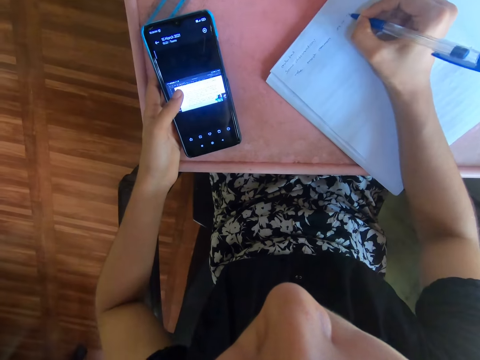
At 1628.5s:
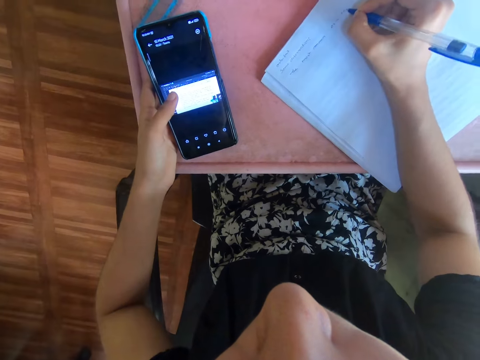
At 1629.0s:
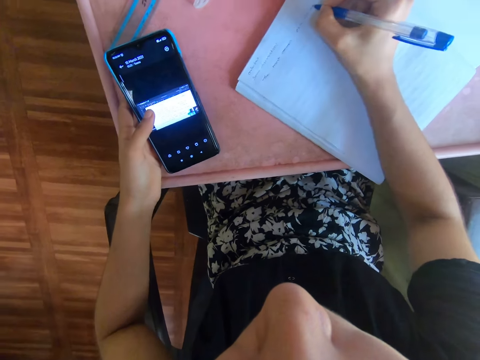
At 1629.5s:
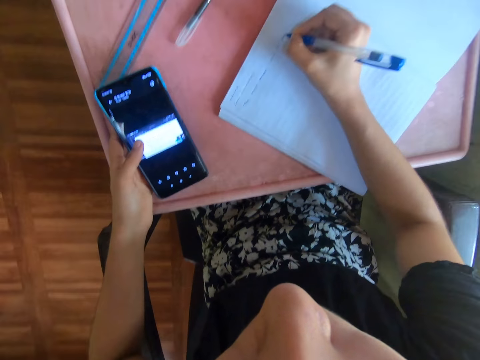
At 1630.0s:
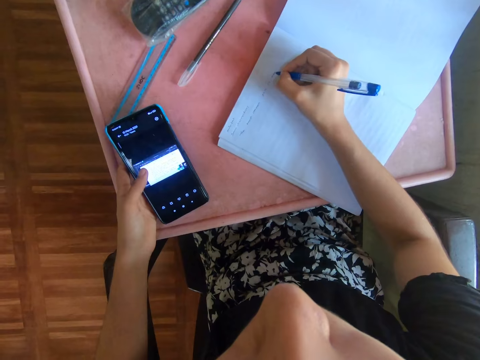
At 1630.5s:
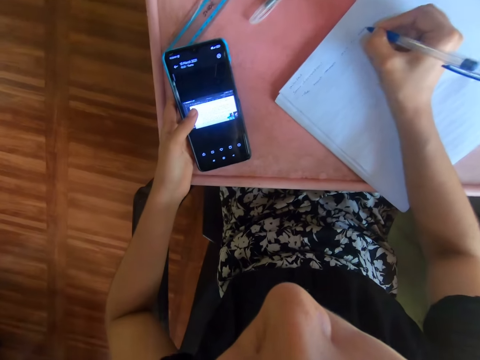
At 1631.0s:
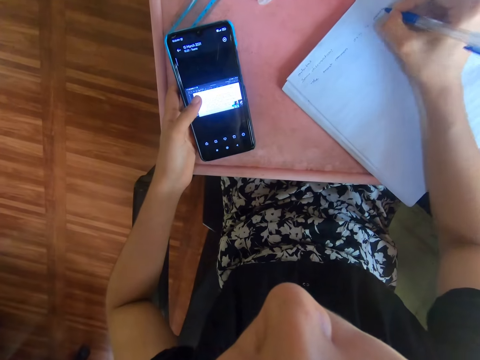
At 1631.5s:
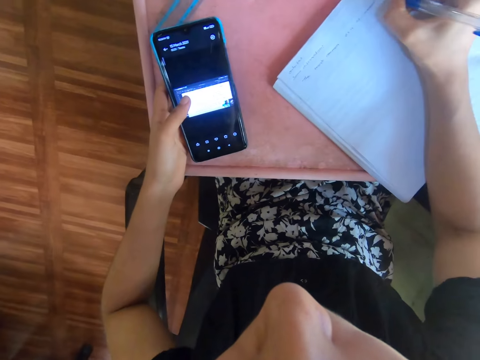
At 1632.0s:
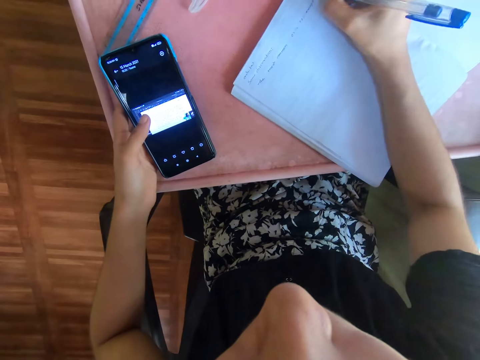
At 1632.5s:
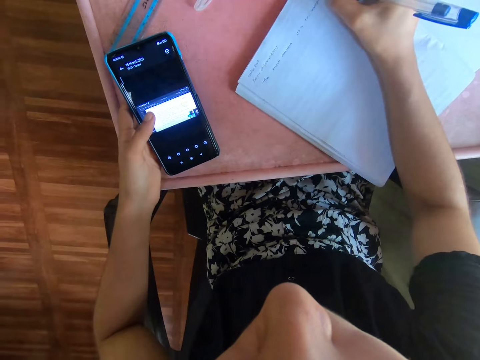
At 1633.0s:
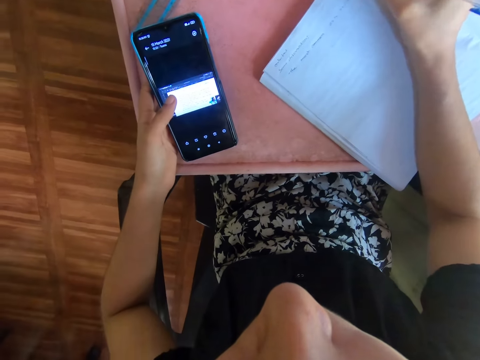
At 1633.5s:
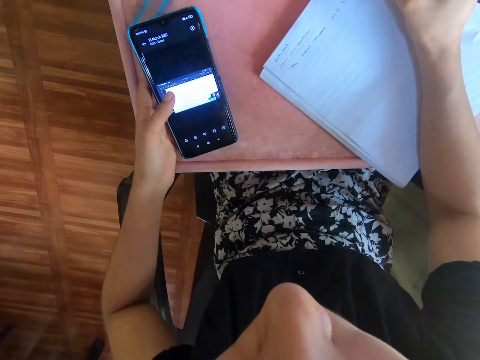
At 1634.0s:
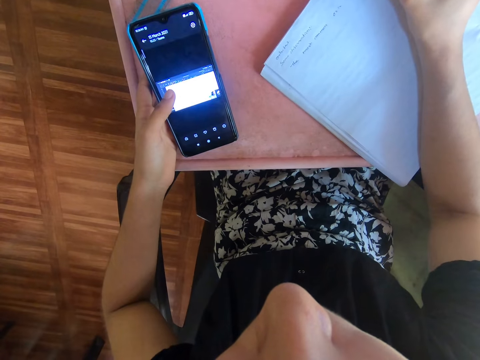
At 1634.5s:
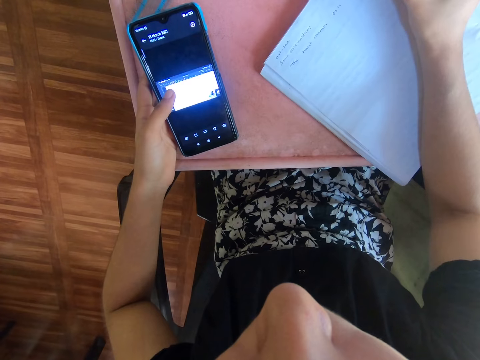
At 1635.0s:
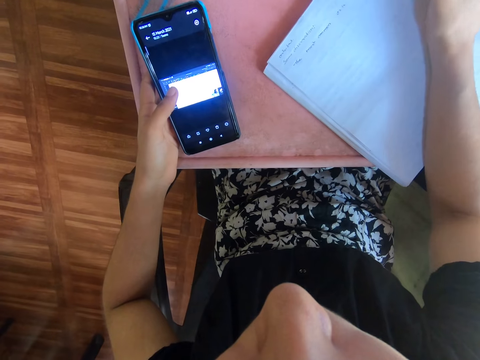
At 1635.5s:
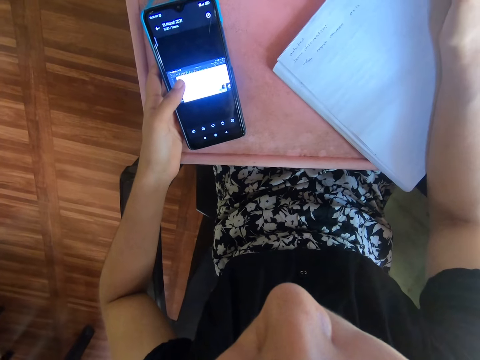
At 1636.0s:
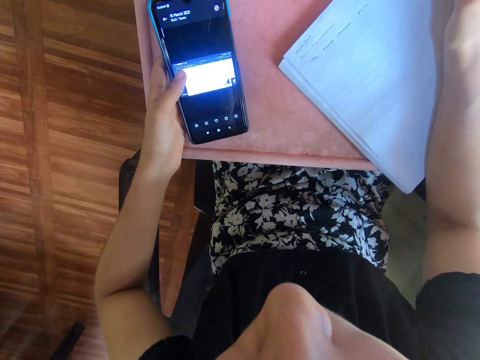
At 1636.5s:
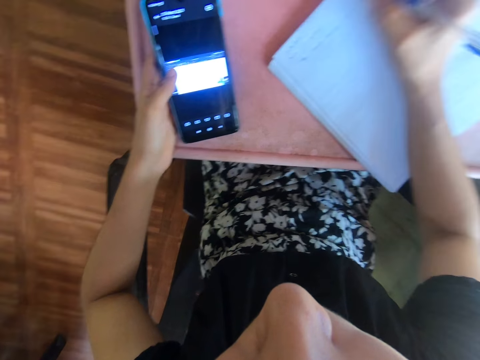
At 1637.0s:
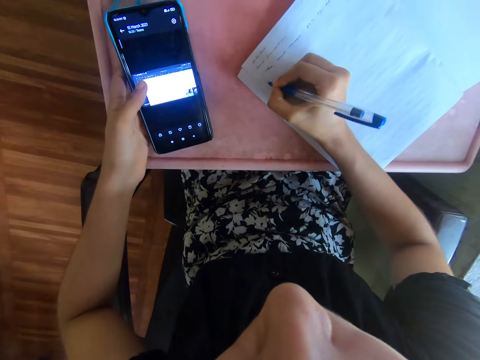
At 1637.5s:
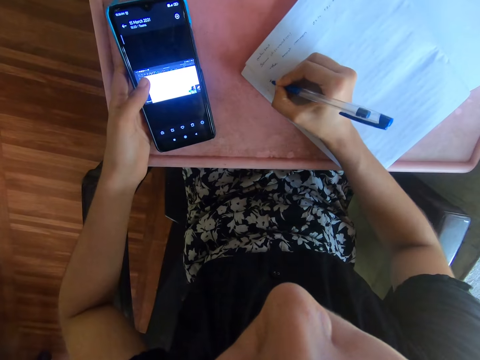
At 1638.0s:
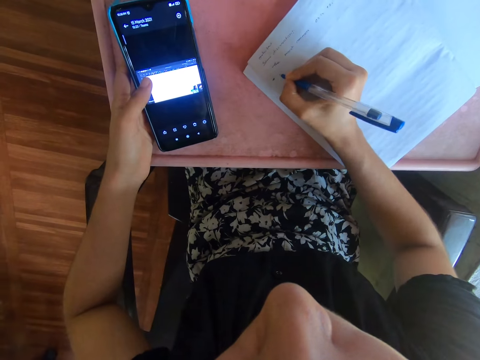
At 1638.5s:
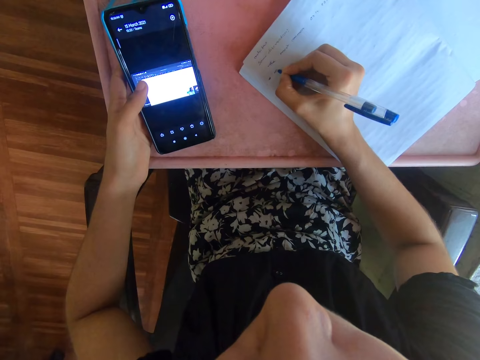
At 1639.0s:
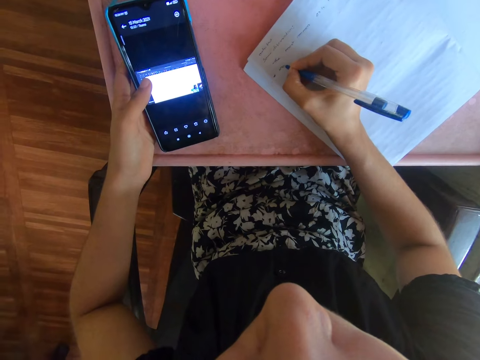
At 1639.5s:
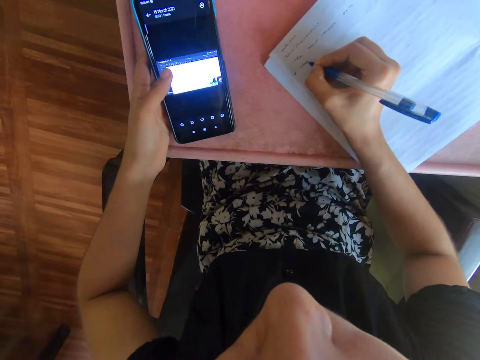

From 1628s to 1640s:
The camera wearer stares at the cellphone.

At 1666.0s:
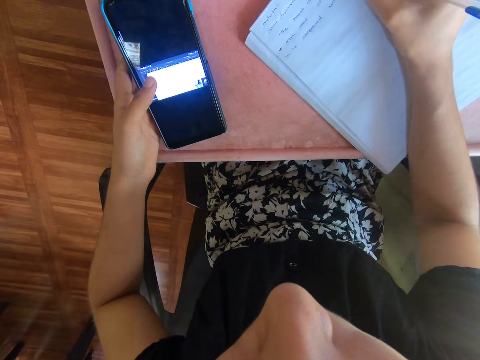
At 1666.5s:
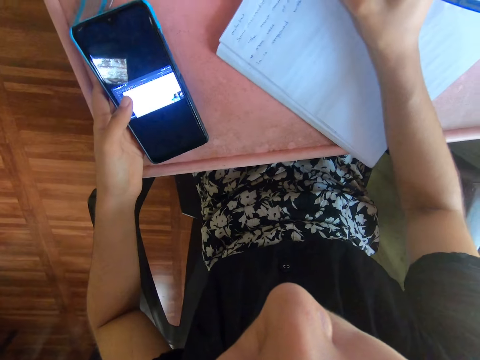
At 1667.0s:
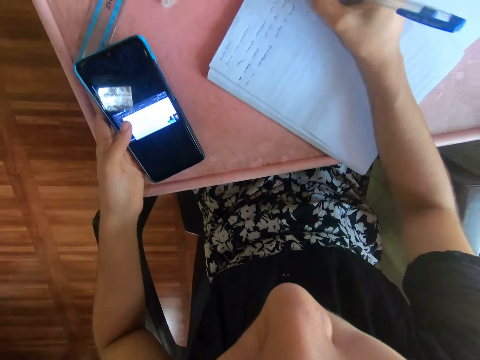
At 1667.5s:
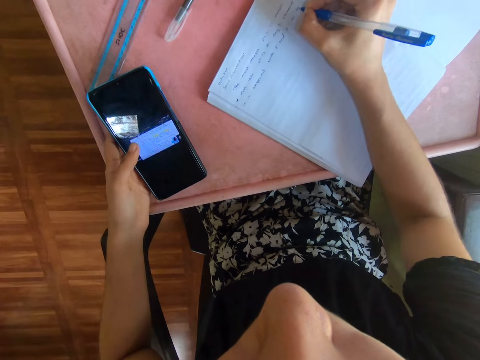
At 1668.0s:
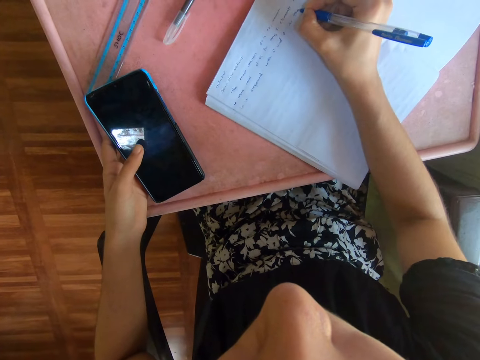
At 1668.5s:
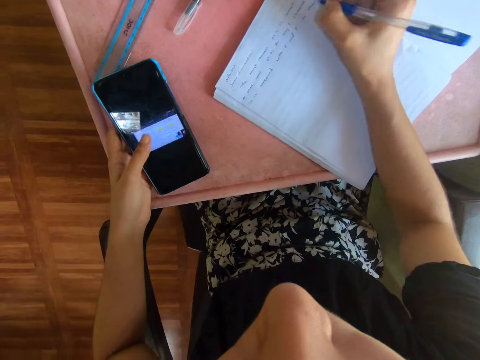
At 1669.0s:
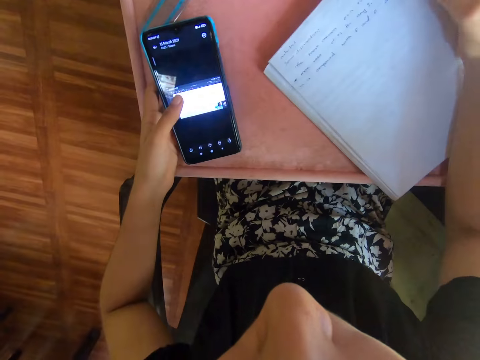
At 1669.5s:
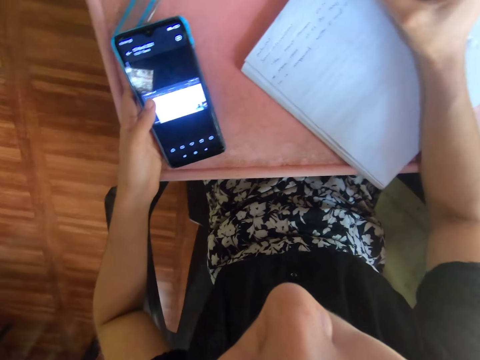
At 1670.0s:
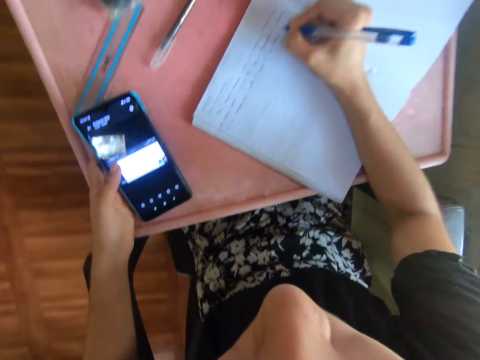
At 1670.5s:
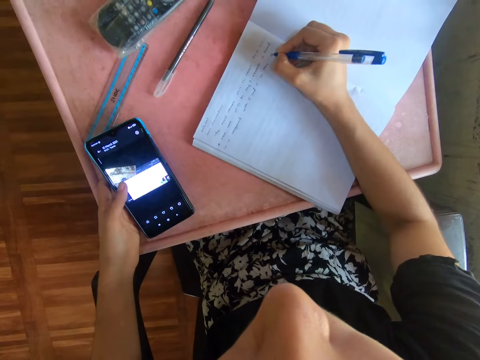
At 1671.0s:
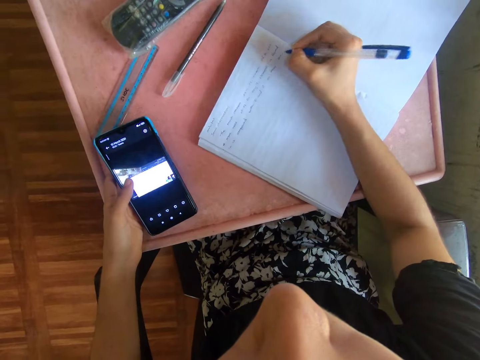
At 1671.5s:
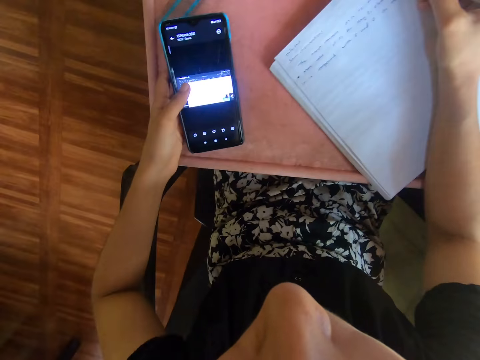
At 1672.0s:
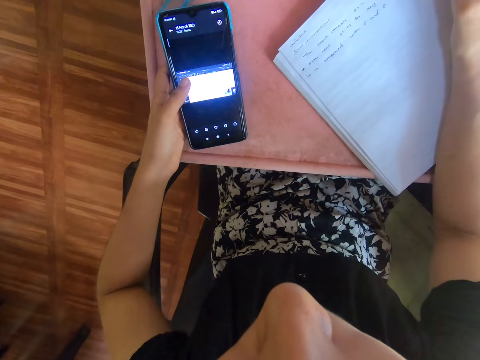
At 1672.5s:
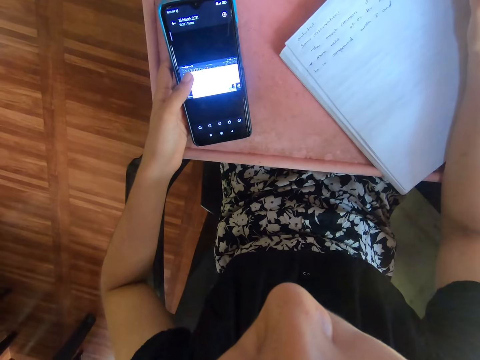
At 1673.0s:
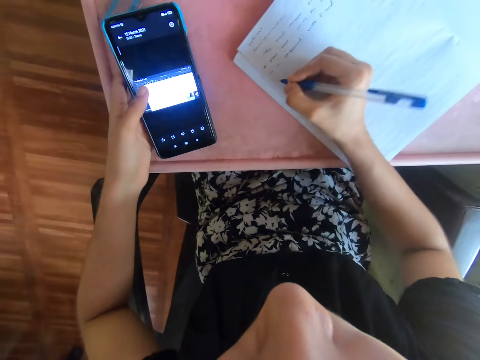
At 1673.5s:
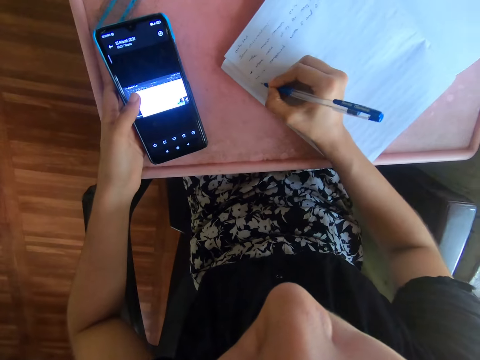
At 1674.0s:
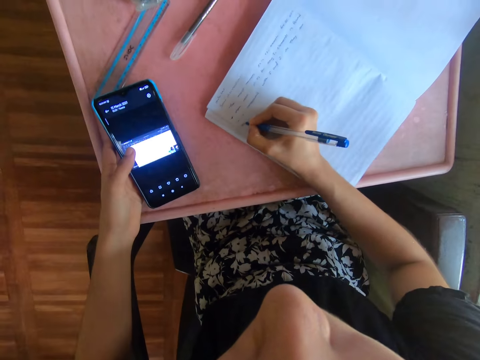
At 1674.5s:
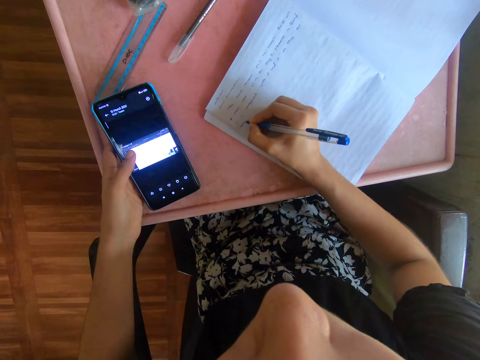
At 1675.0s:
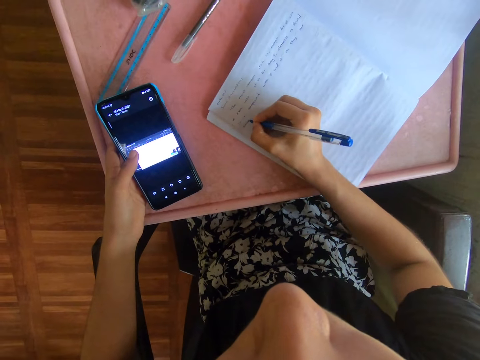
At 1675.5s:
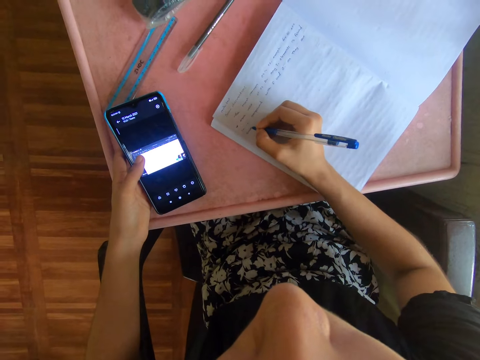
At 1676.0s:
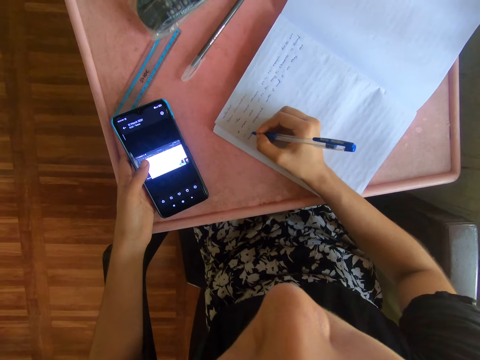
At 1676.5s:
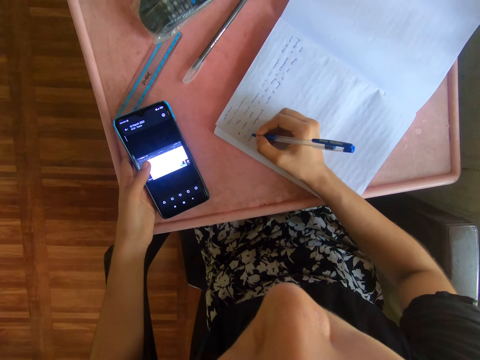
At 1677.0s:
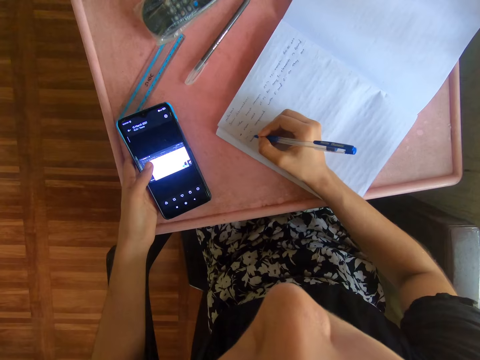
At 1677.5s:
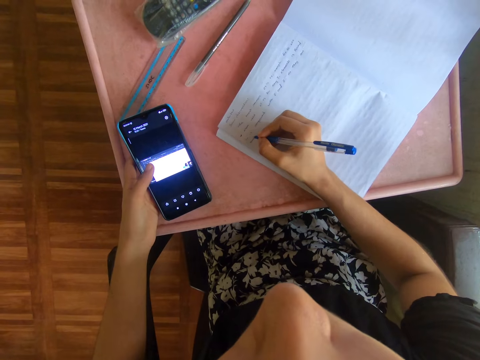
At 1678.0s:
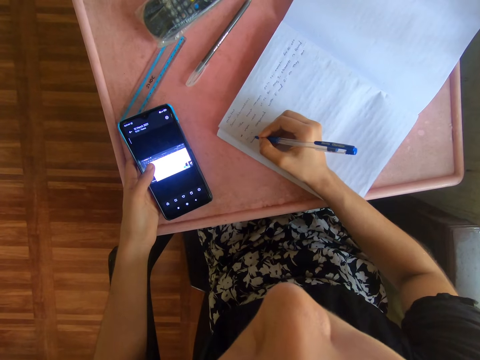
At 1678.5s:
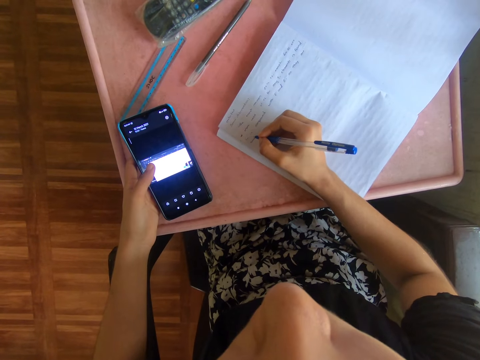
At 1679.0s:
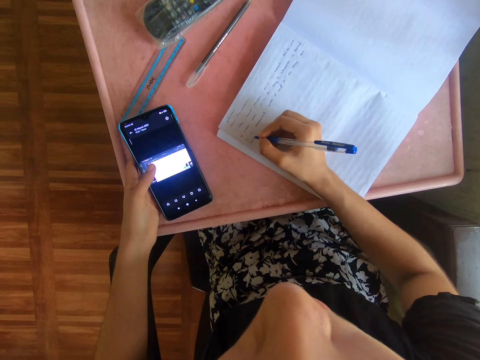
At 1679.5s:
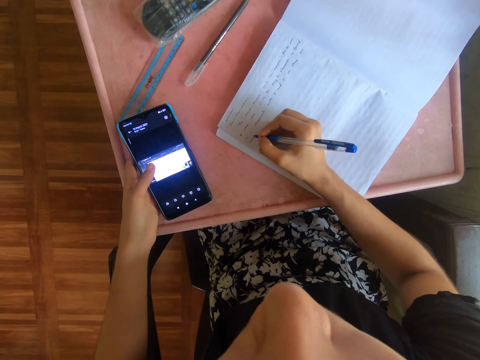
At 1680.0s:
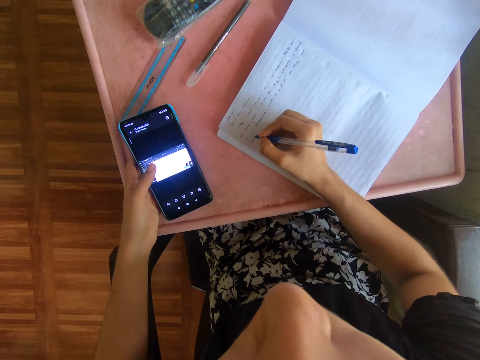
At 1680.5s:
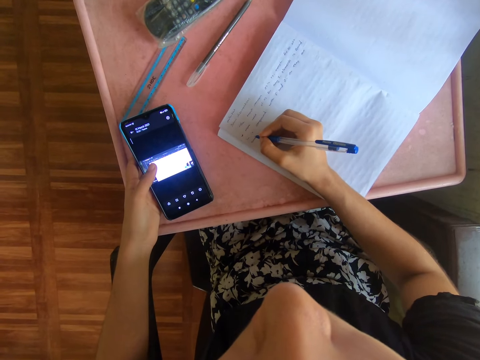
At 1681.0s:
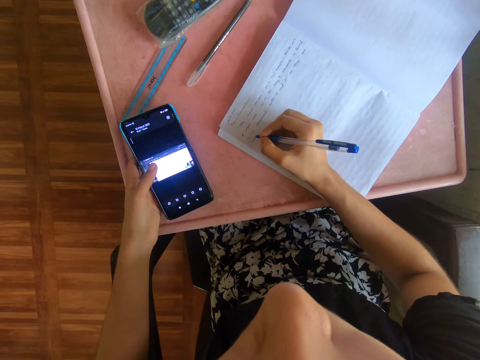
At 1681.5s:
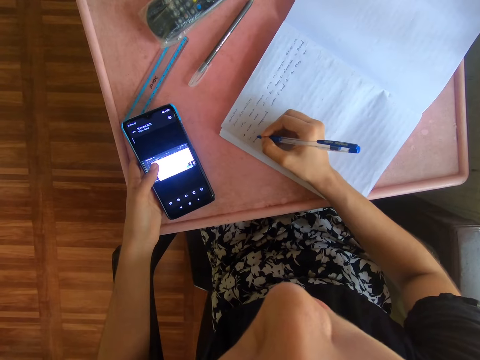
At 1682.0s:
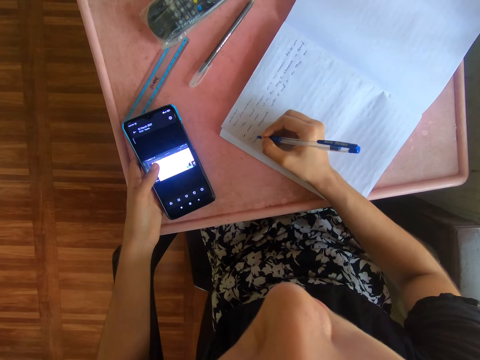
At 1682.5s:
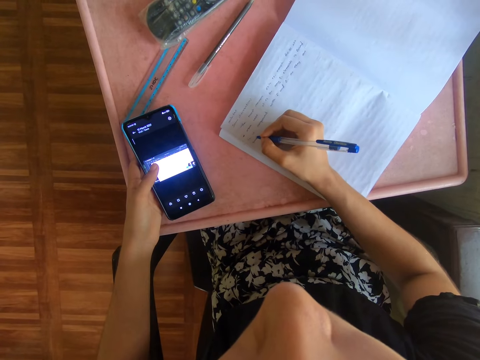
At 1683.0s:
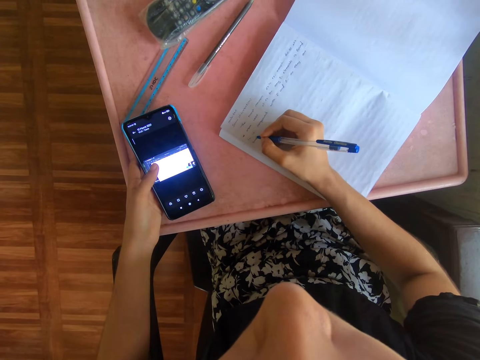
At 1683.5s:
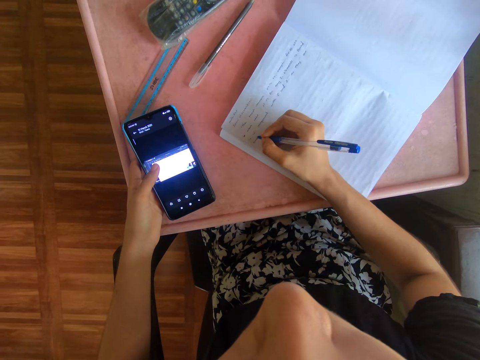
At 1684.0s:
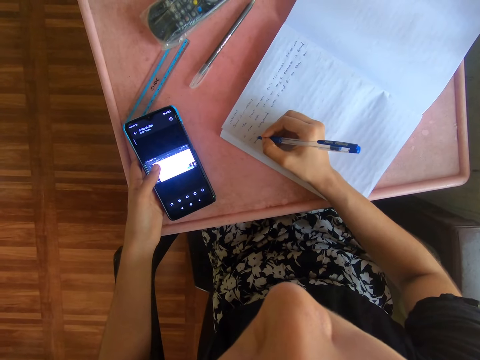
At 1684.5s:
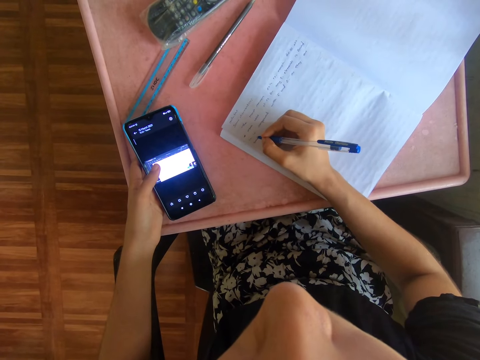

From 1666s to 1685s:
The camera wearer presses the phone screen. They write down on the book with a pen. They look at the phone.
